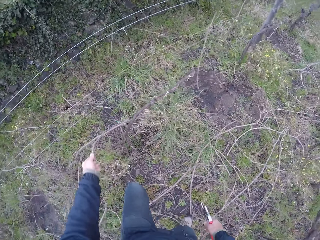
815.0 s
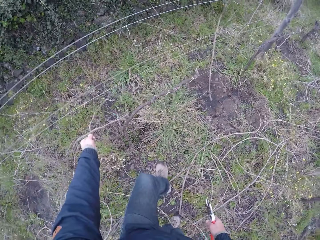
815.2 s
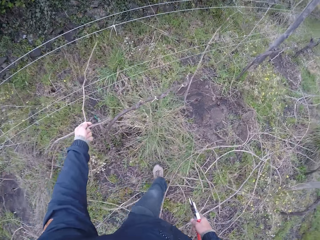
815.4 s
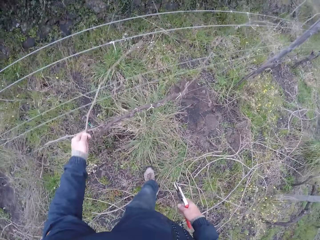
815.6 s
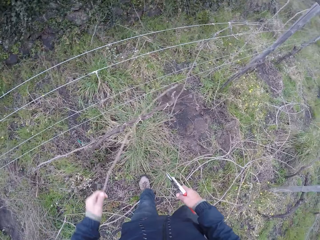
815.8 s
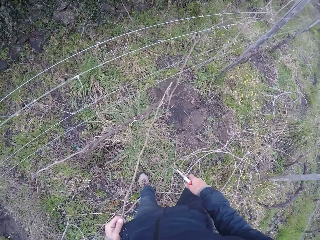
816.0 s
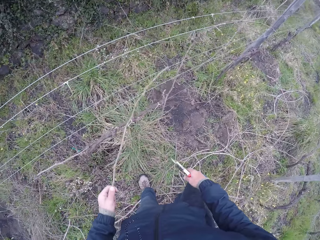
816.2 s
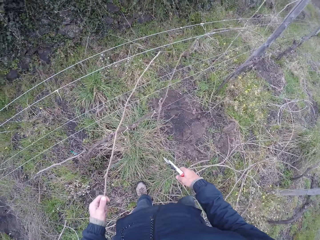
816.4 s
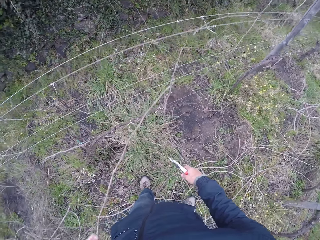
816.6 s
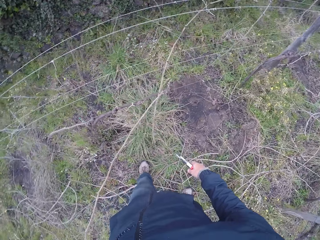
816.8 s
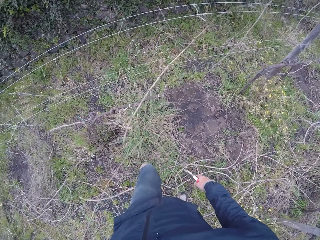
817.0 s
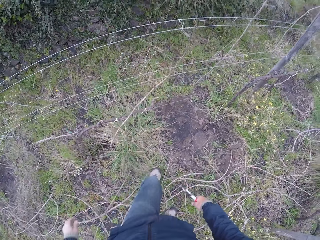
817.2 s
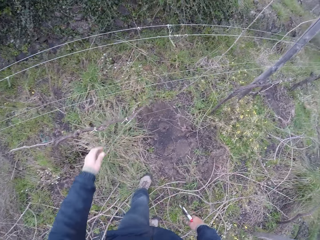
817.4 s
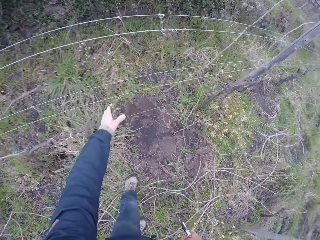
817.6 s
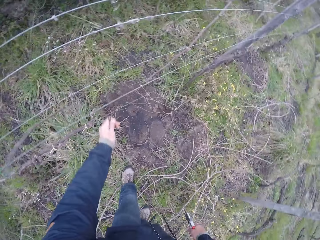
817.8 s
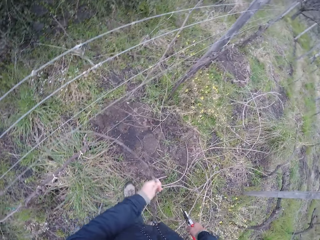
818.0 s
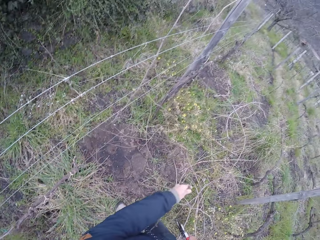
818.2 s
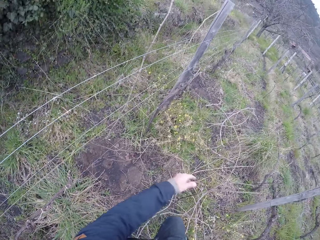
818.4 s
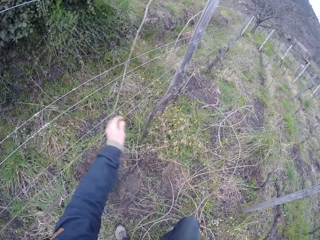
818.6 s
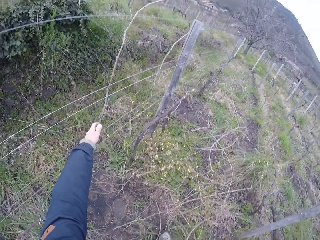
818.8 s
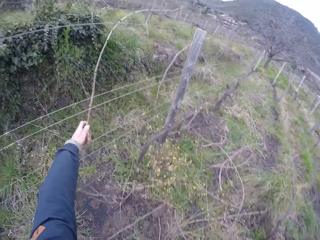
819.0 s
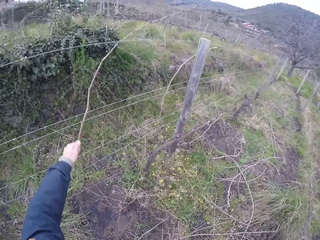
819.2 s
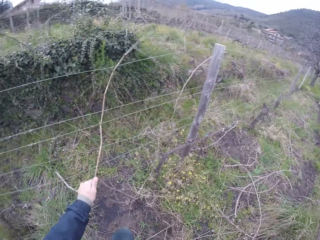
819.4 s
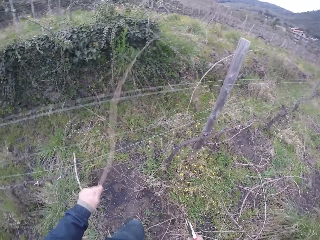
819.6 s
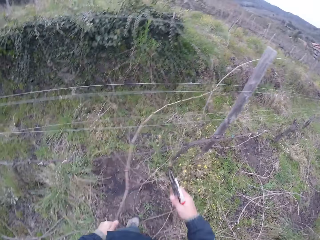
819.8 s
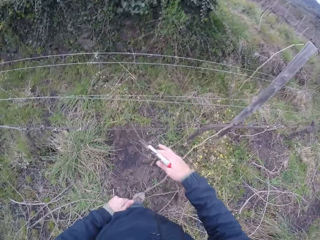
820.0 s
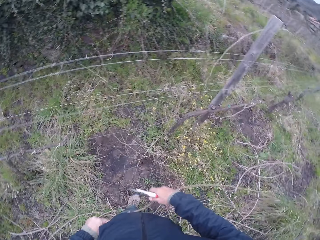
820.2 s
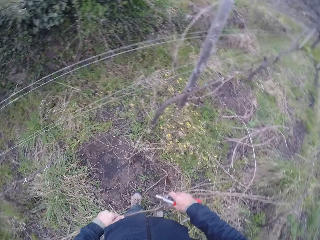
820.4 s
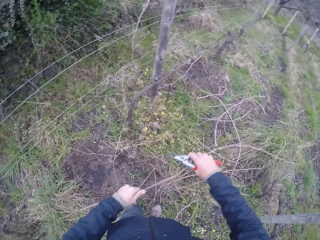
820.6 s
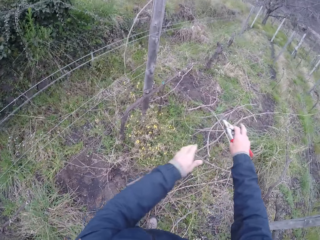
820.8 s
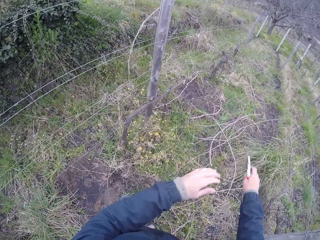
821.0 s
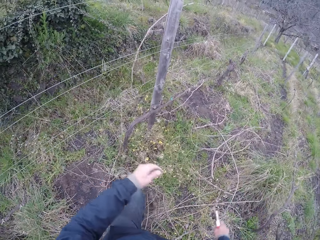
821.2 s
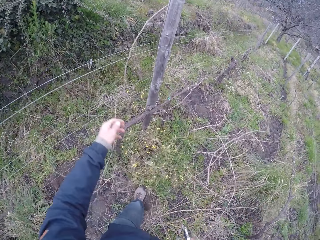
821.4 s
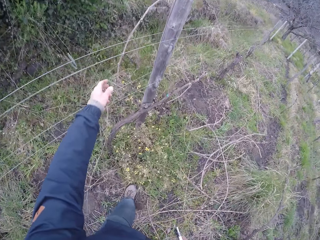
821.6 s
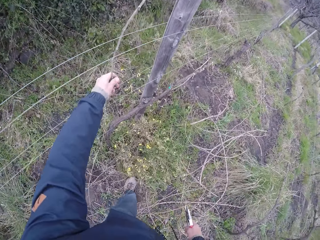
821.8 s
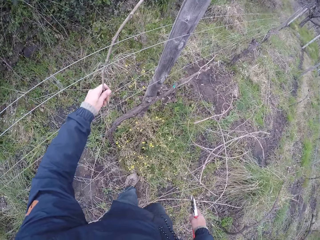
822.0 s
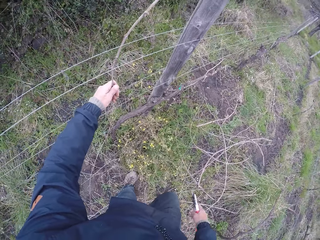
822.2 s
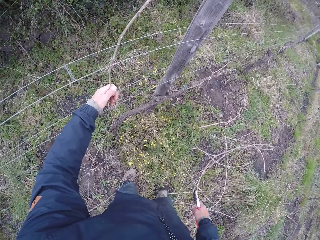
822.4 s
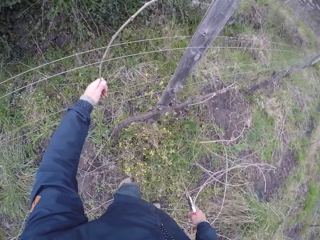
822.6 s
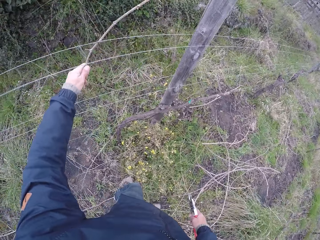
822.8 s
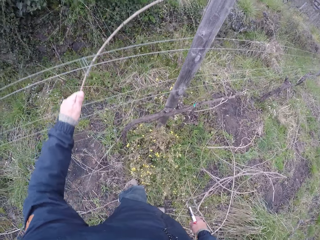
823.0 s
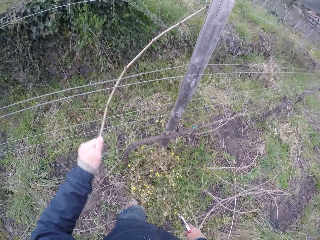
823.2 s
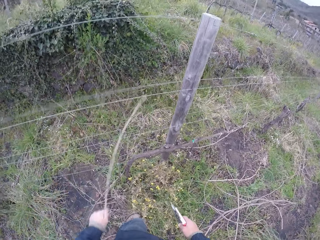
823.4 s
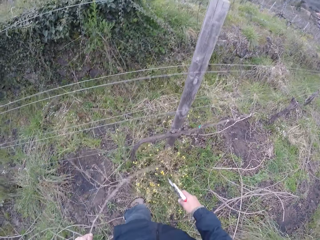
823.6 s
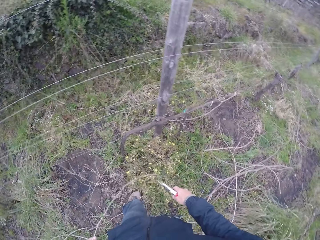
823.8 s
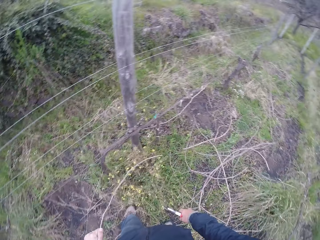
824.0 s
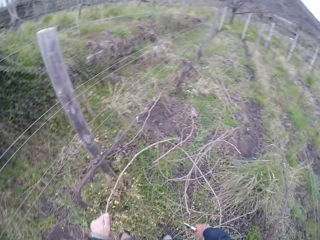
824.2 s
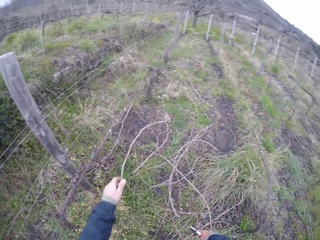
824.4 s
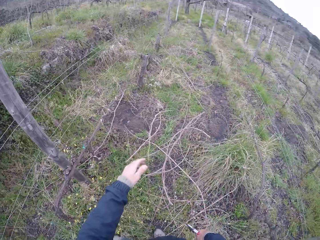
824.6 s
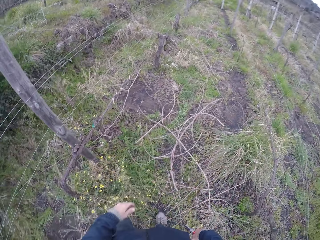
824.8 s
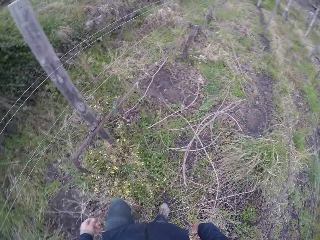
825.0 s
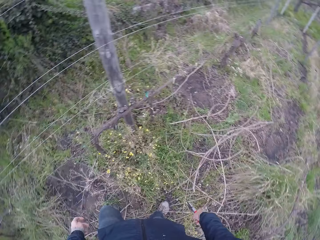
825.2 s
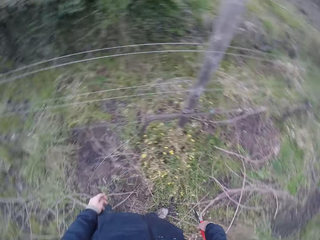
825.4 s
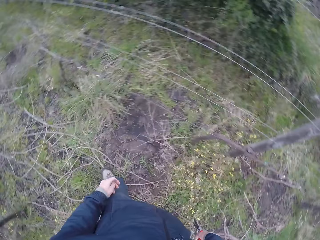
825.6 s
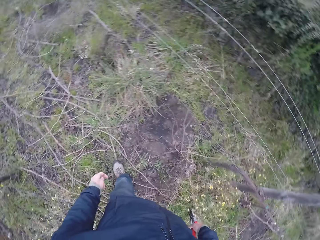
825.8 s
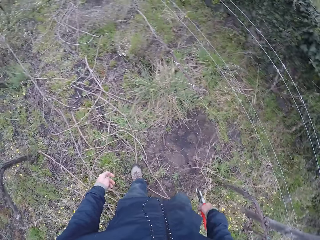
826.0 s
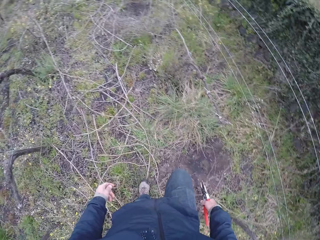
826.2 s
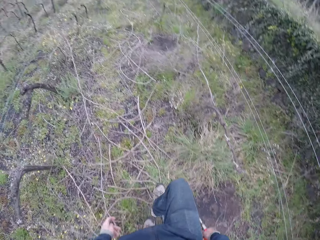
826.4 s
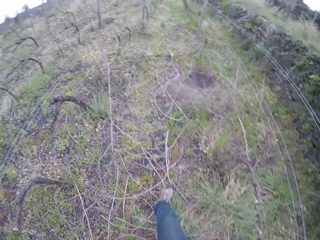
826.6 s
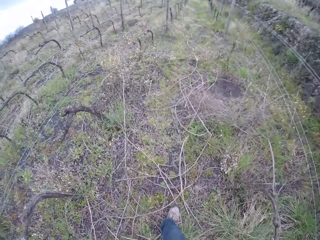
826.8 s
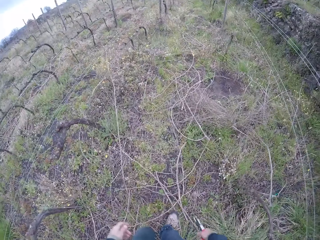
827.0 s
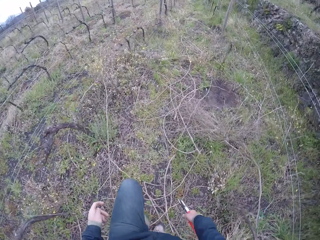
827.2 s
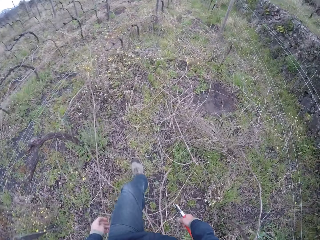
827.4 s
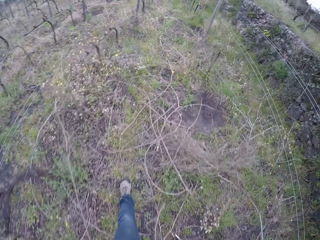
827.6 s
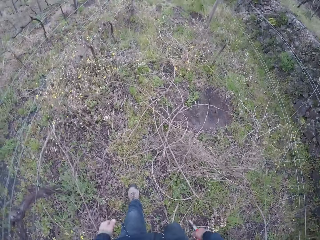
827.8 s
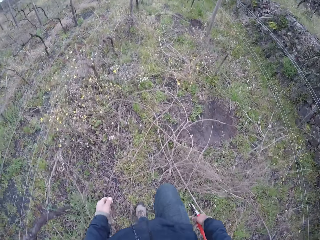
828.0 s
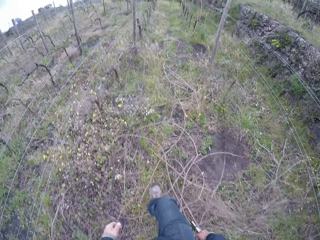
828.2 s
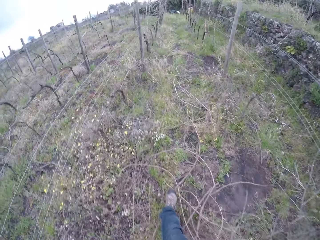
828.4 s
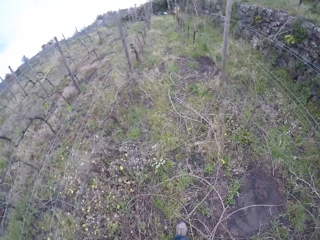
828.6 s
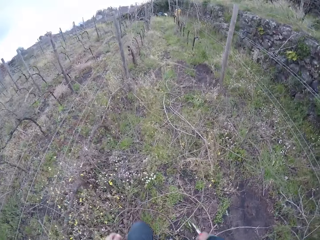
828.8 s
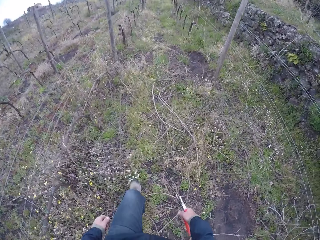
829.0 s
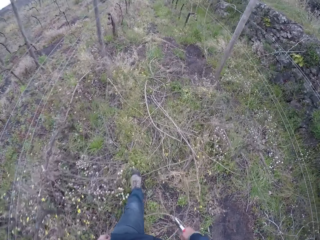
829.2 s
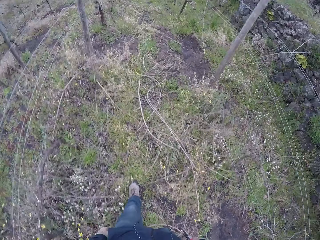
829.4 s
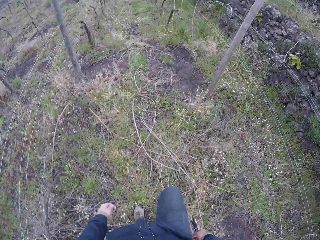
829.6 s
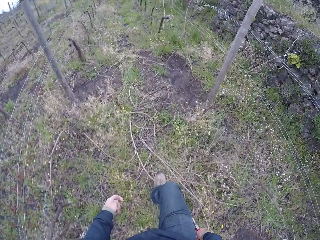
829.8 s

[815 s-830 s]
The camera wearer pulls a stick out of the wire with his left hand. He throws the stick to the floor with his left hand. He pulls a stick out of the wire with his left hand. He throws the stick to the floor with his left hand. He pulls a stick out of the wire with his left hand. He throws the stick to the floor with both hands. He pulls a stick out of the wire with his left hand. He throws the stick to the floor with his left hand. He walks around the farm.

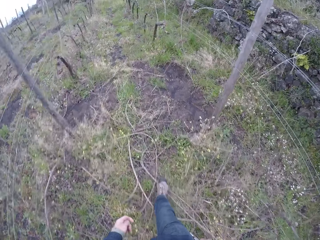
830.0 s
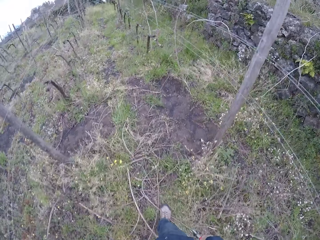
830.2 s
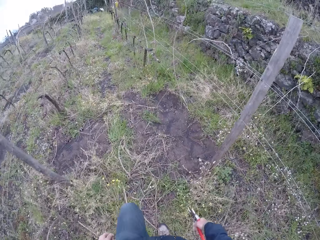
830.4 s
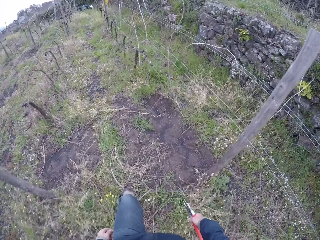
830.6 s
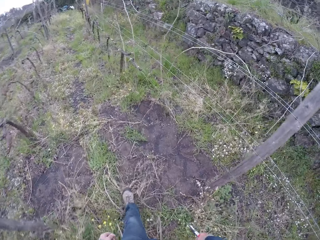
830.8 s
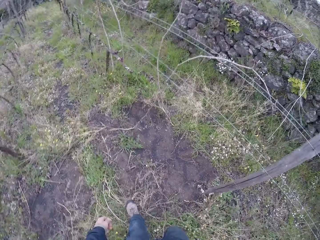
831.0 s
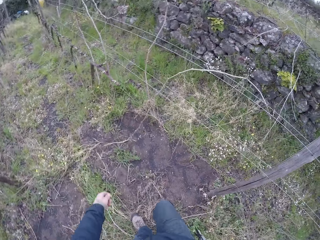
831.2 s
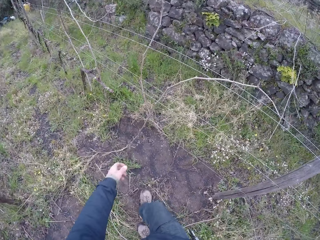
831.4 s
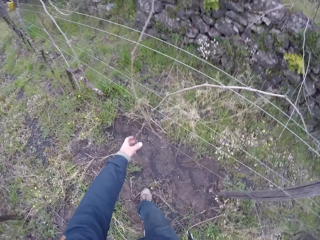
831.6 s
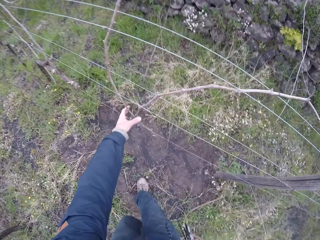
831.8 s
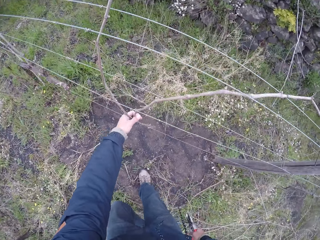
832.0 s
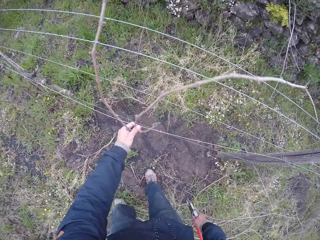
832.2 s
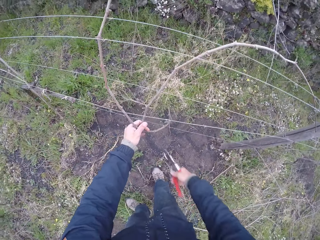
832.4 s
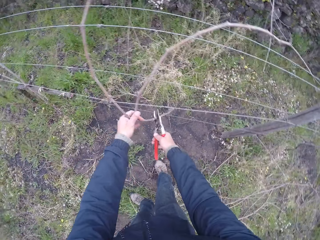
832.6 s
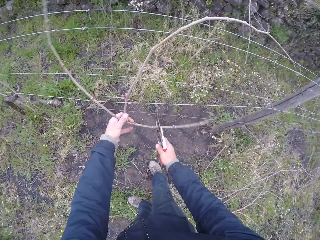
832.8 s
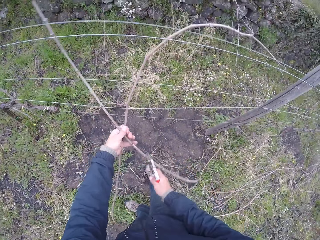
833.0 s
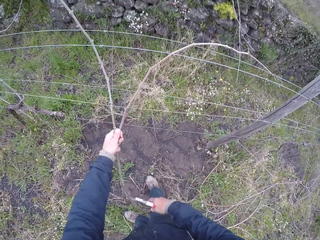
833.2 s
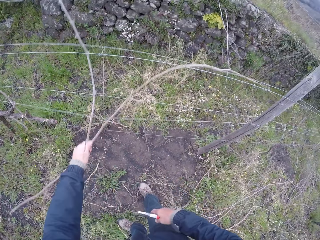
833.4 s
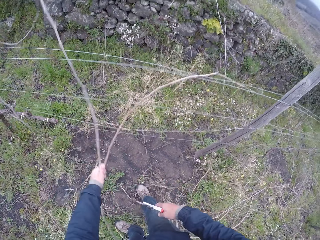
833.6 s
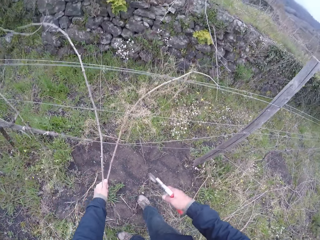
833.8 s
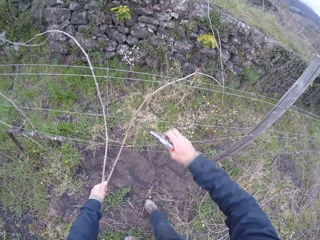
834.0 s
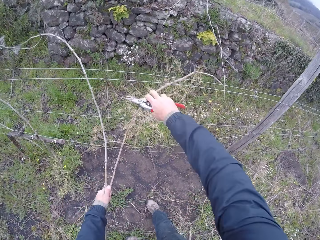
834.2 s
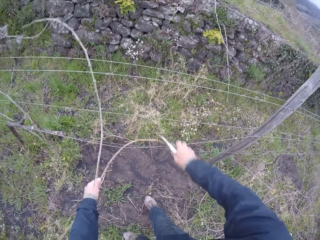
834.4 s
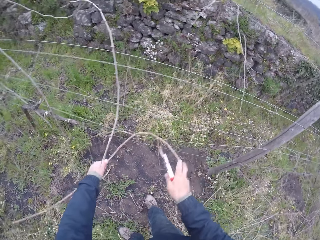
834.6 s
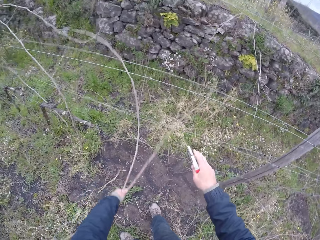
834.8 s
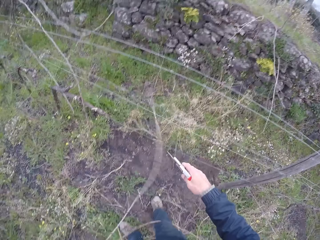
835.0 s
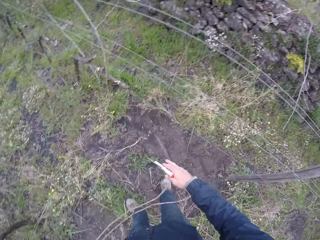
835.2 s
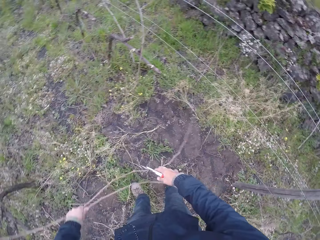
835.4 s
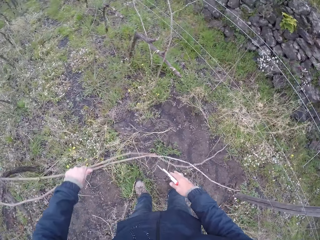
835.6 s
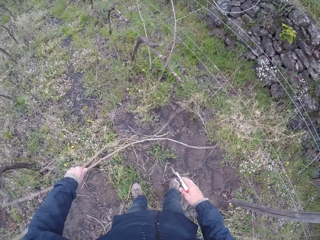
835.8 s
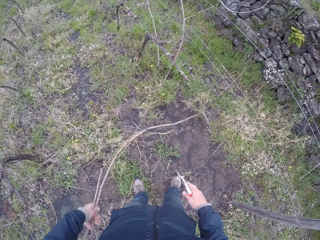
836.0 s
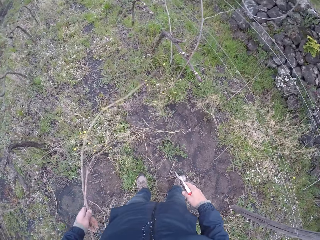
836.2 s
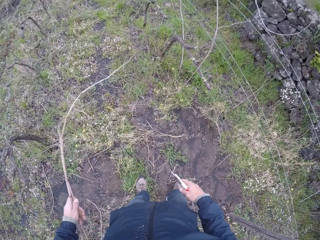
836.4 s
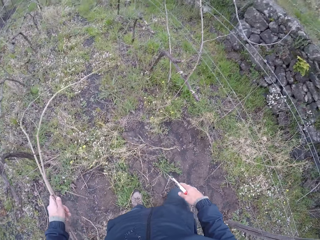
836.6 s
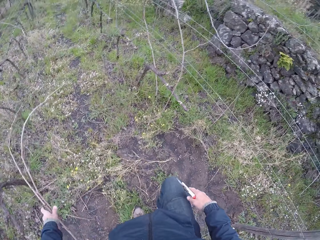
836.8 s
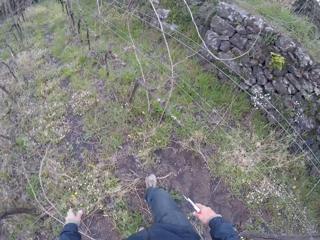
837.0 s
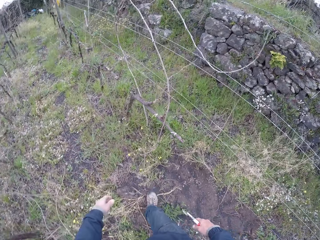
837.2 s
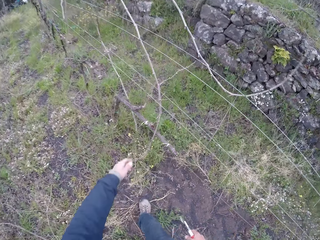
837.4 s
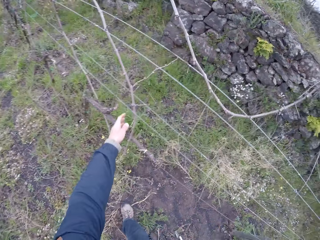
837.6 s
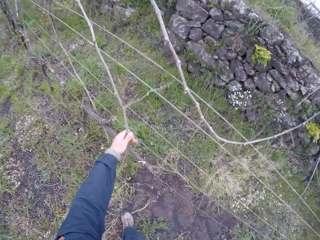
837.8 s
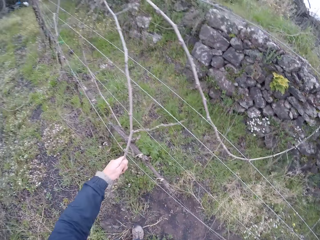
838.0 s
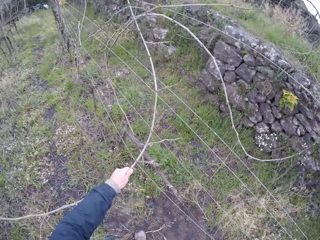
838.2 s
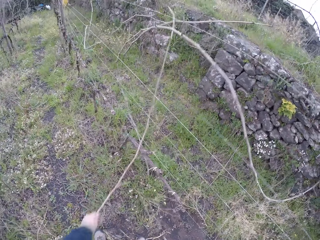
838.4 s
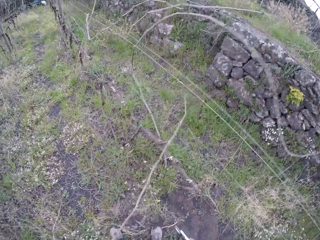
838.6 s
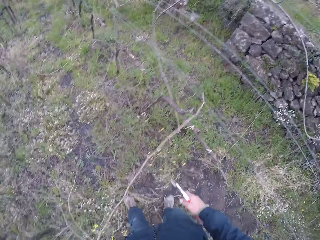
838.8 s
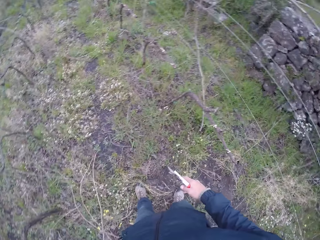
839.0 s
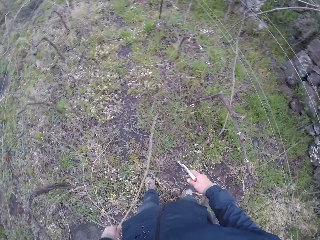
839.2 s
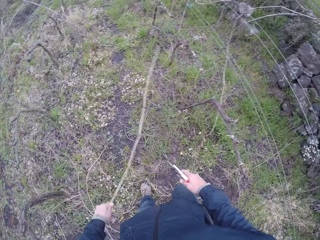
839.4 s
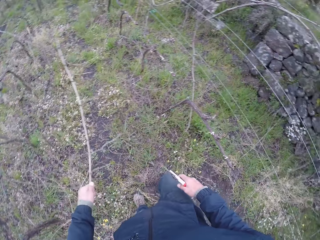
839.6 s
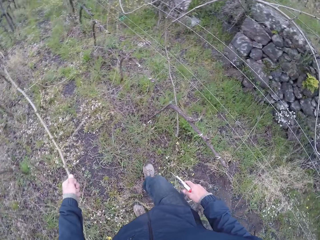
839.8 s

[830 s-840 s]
The camera wearer pulls twigs off the wire fence with his left hand. He drags the twig off the wire fence with his right hand. He drops the twig to the ground with his left hand. He pulls a twig off the wire fence with his left hand.
